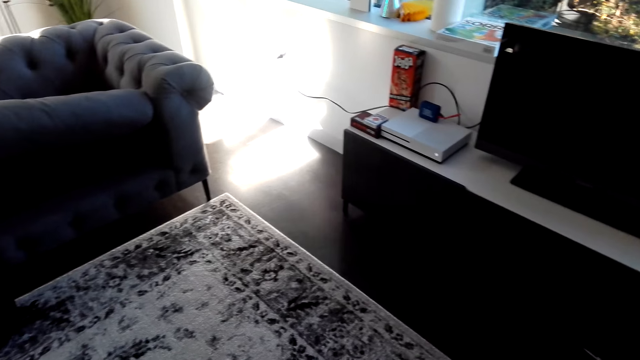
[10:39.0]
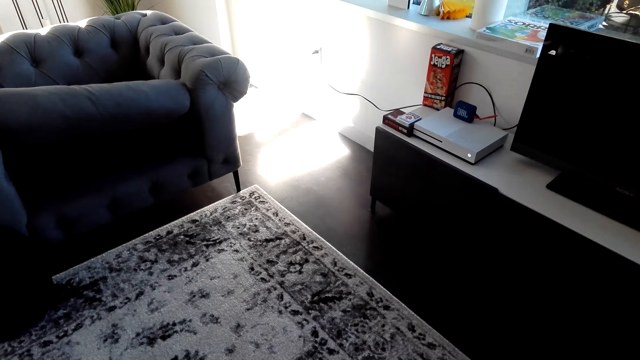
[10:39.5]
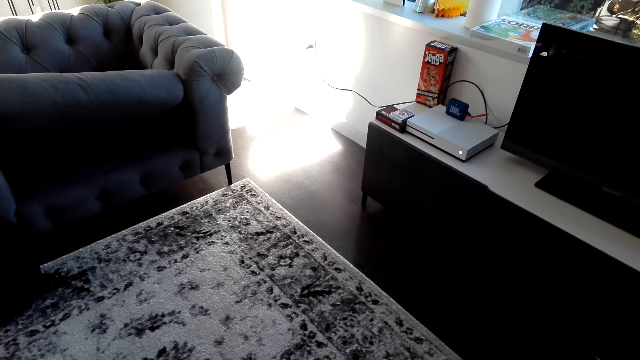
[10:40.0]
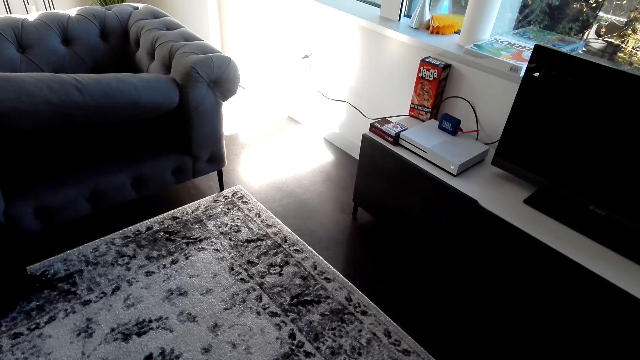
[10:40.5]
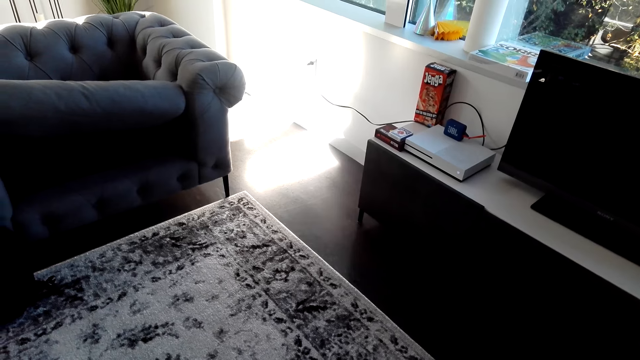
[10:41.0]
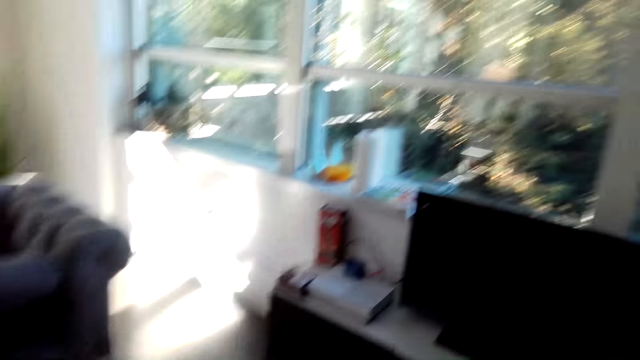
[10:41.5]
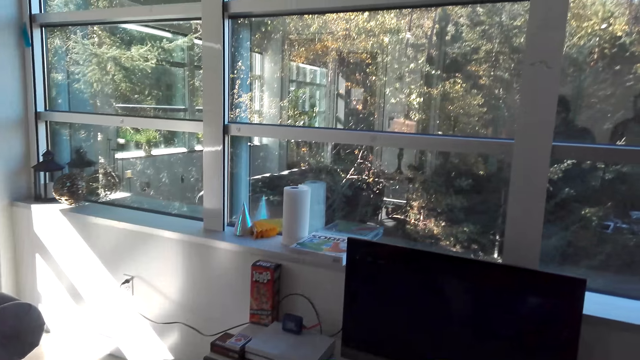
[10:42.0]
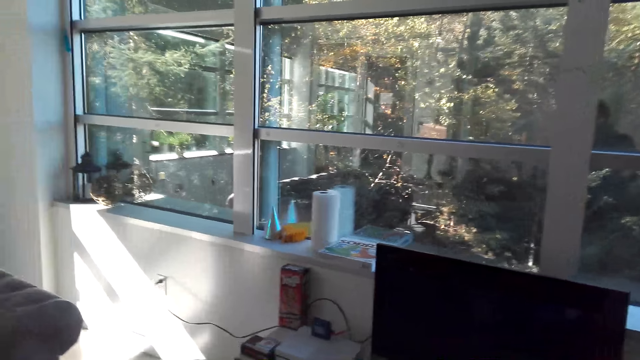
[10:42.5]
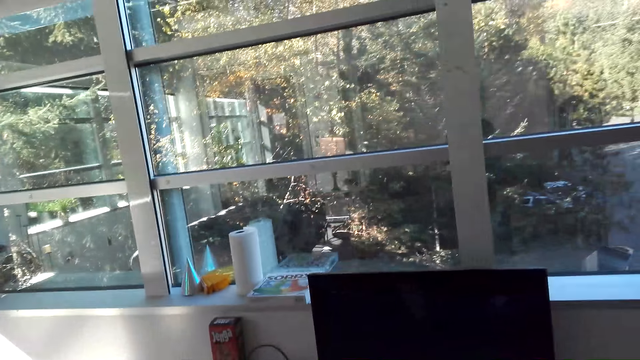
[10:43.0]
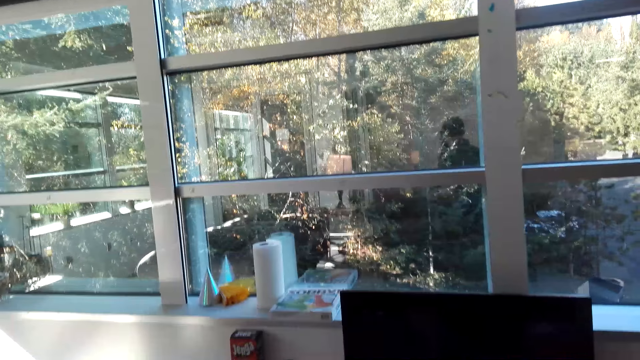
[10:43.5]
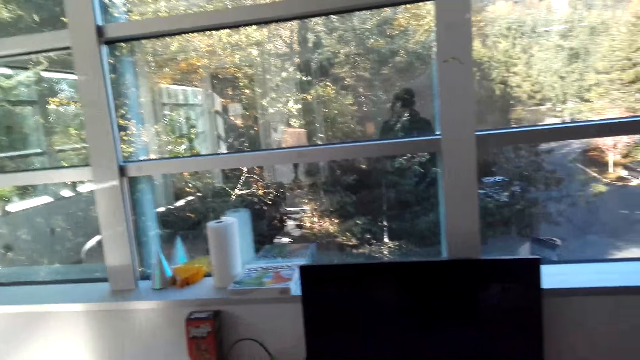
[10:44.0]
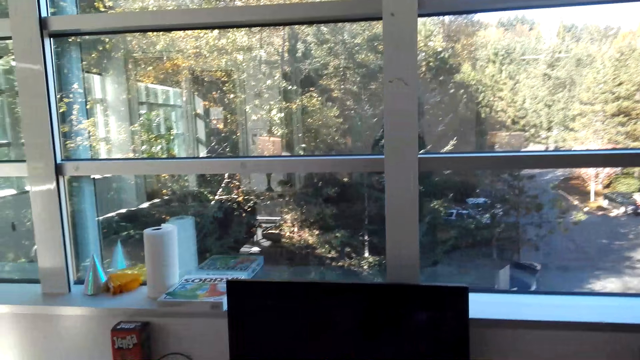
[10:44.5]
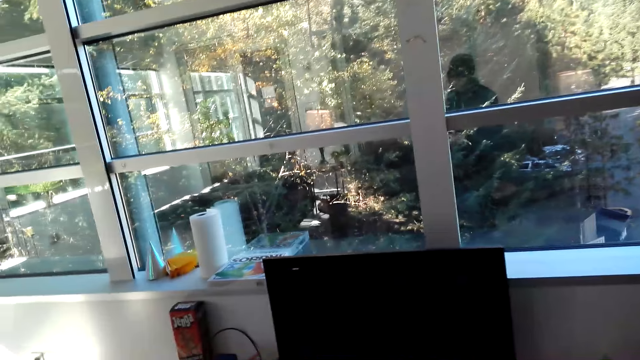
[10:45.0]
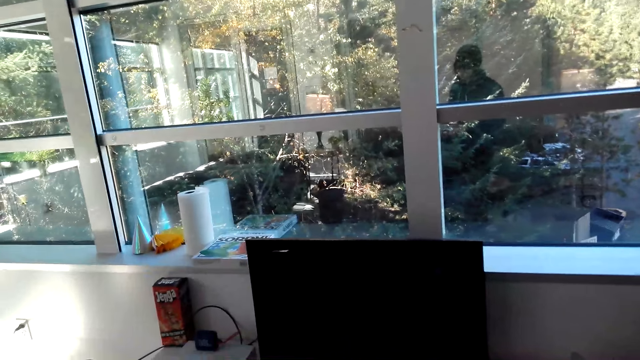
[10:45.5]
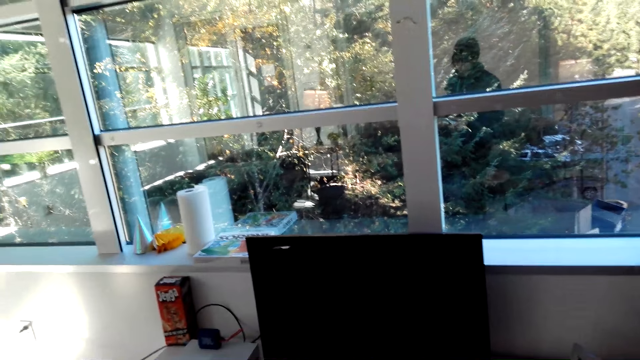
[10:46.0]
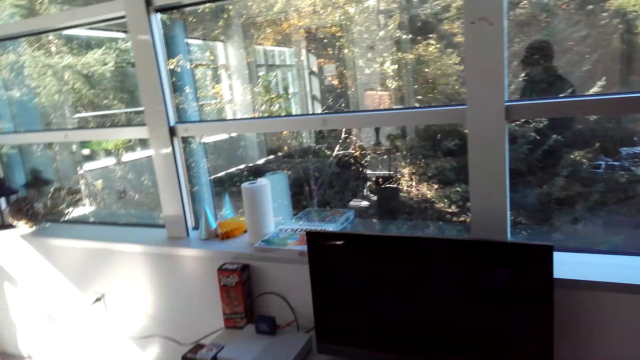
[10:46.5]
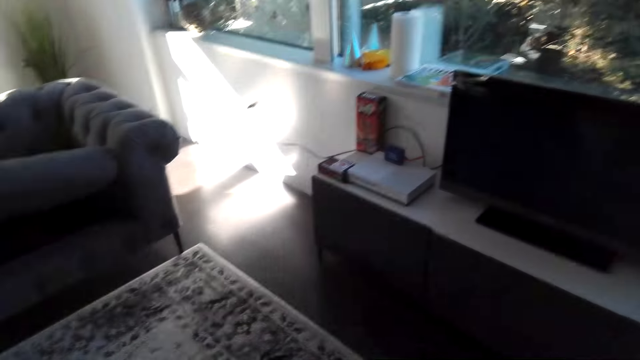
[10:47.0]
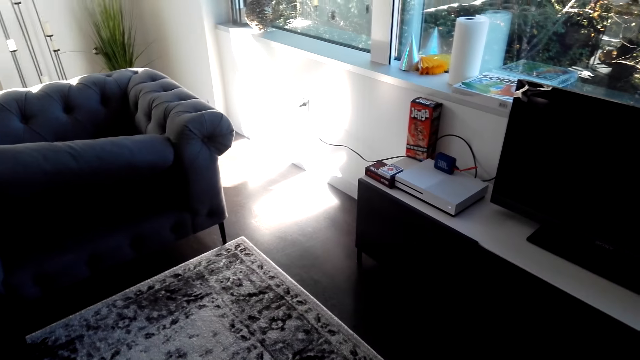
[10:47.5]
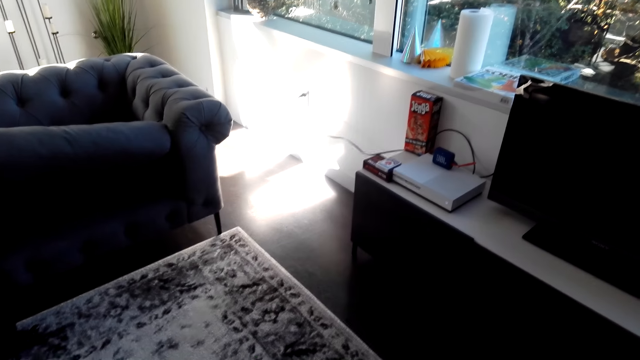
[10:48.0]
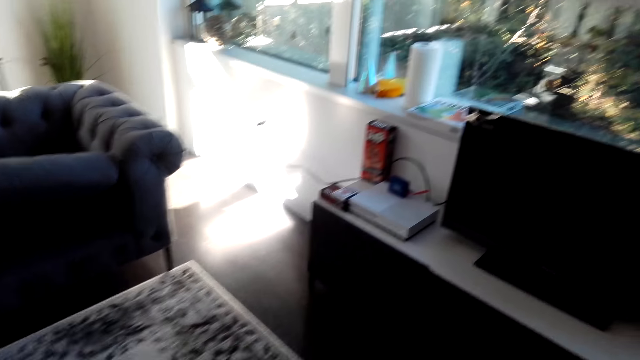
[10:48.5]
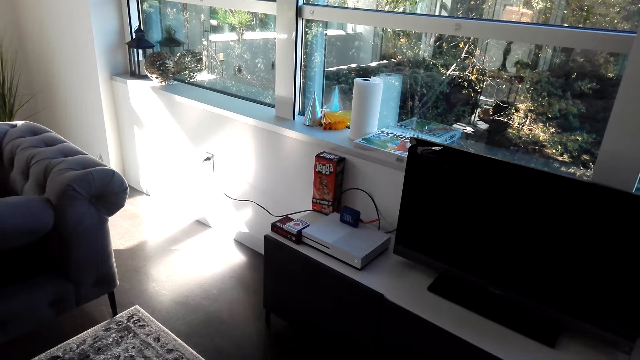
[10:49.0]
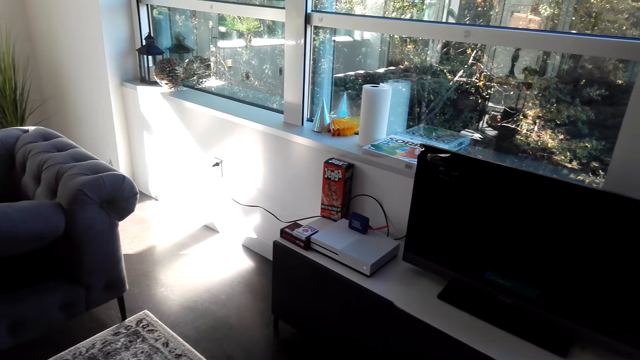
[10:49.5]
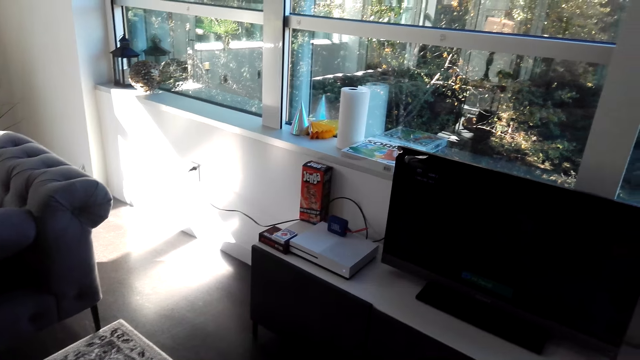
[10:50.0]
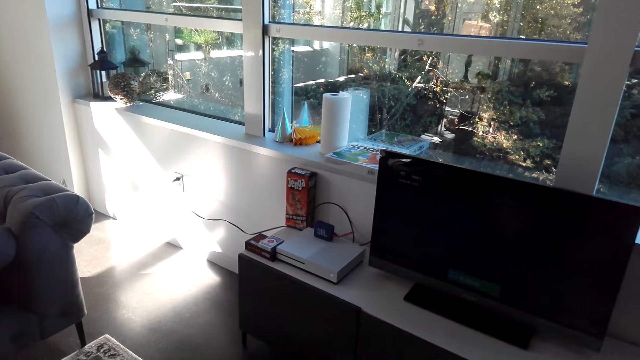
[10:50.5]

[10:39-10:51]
The camera wearer laughs in the room. A person walks in the room. The person talks in the room. The camera wearer talks in the room.

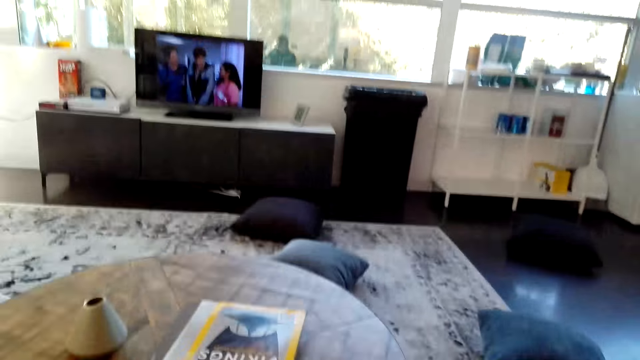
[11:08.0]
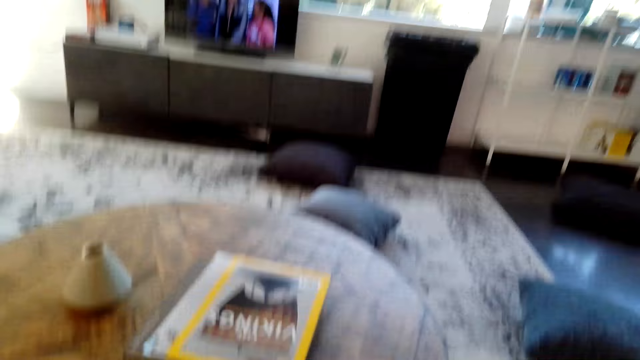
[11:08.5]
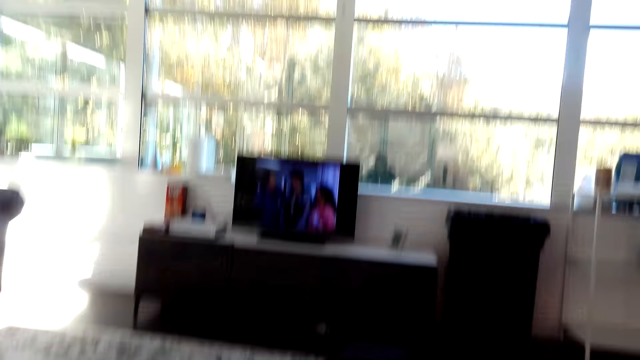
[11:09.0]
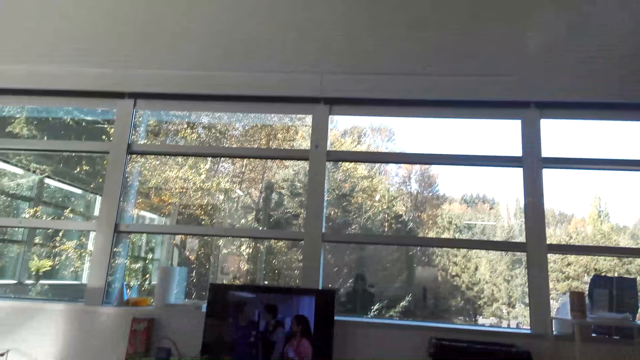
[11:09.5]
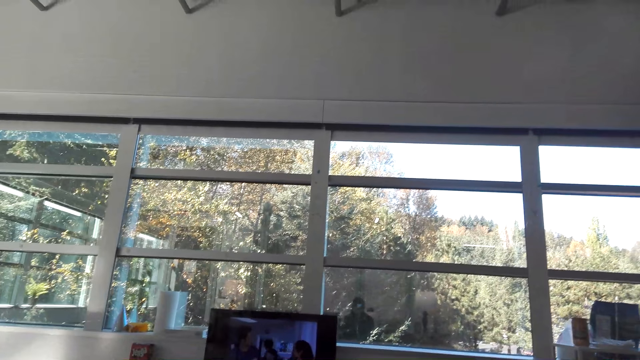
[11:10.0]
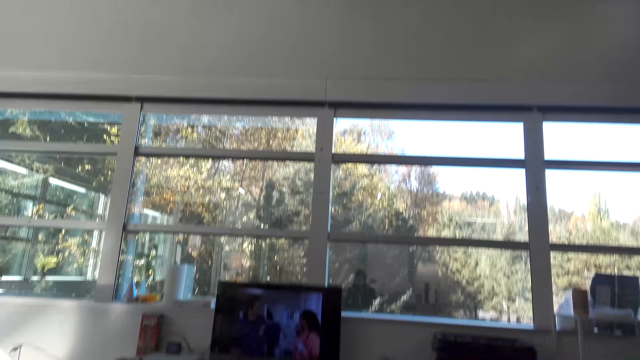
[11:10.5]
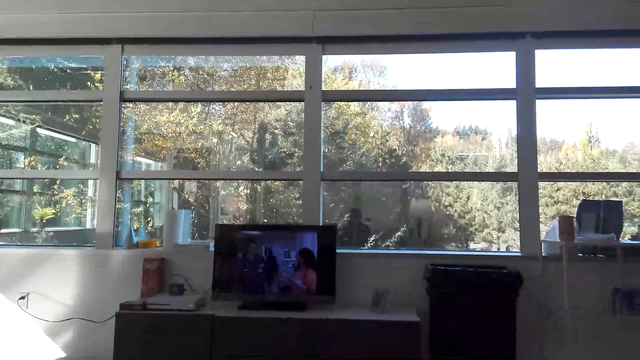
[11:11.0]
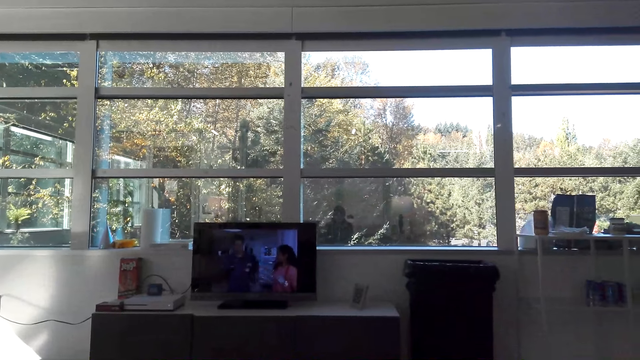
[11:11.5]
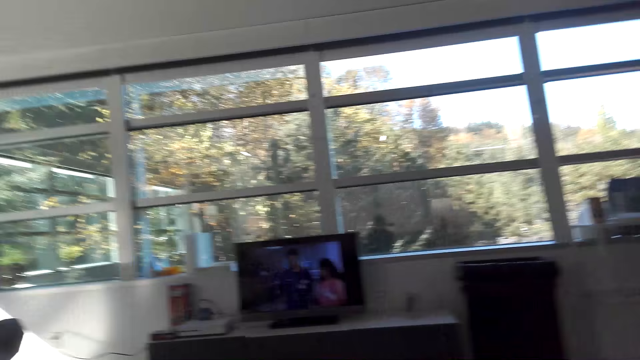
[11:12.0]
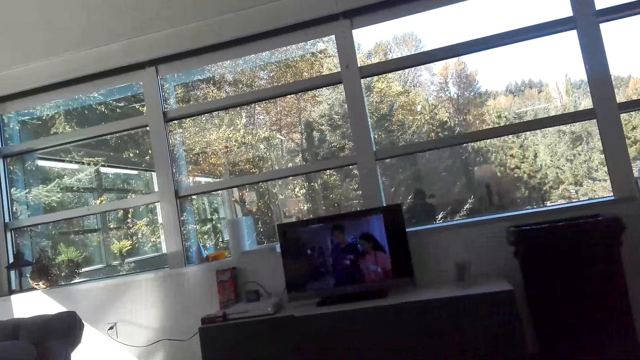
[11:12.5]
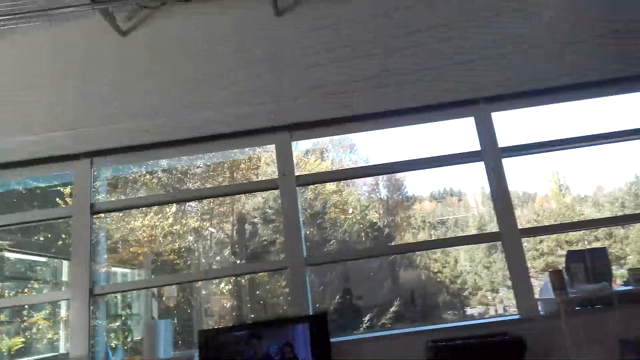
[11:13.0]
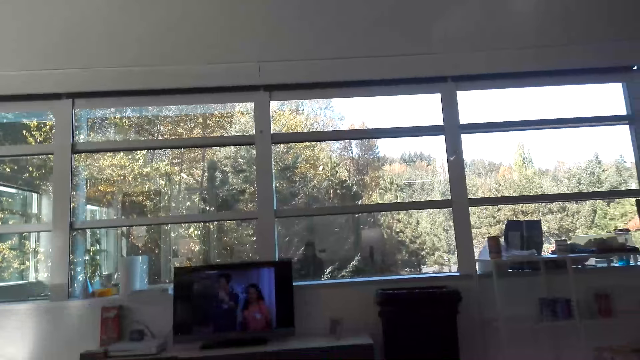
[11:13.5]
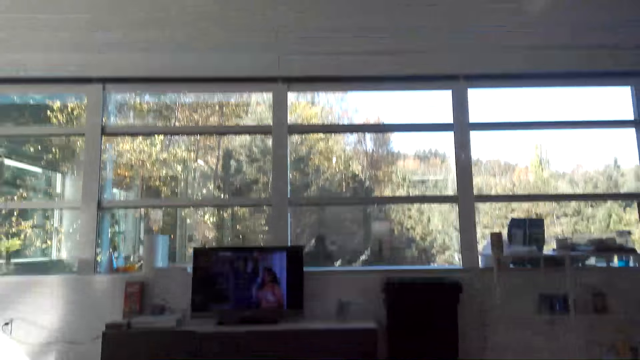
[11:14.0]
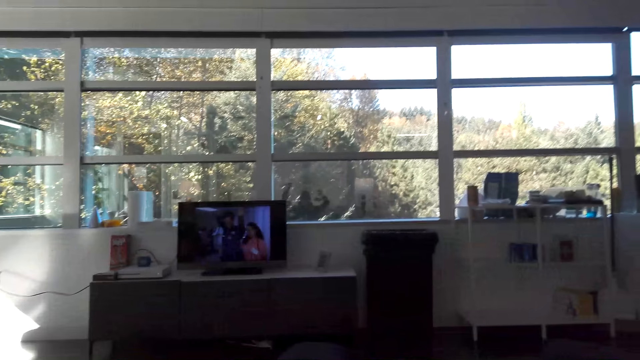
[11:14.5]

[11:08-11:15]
The camera wearer holds the gamepad. They talk in the room. They watch the TV.
